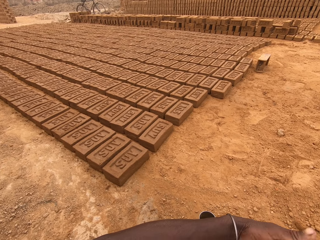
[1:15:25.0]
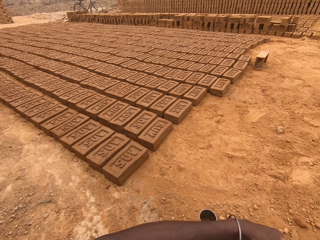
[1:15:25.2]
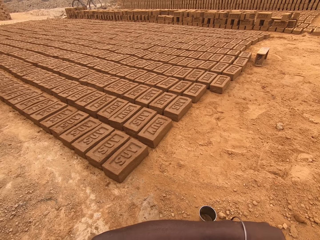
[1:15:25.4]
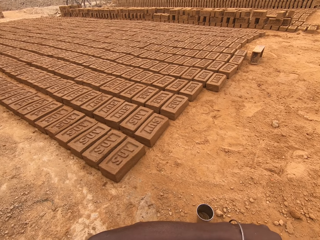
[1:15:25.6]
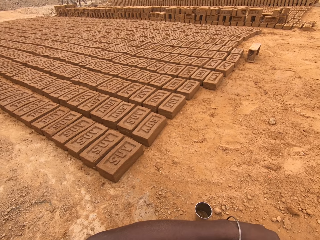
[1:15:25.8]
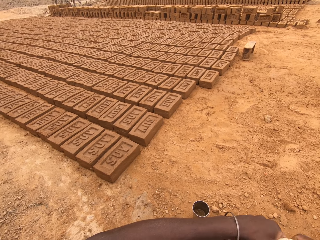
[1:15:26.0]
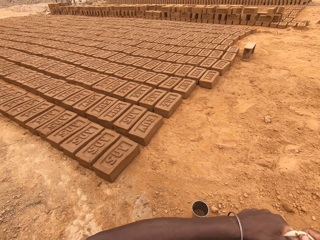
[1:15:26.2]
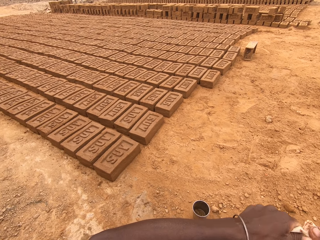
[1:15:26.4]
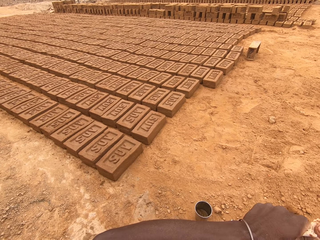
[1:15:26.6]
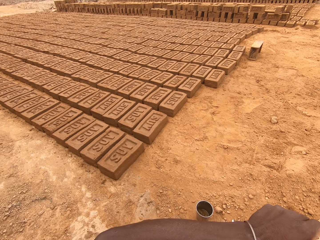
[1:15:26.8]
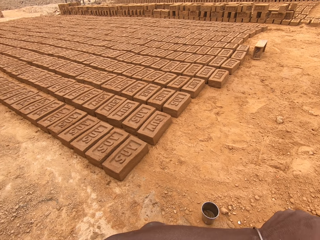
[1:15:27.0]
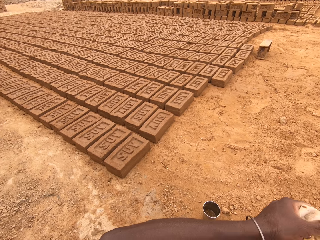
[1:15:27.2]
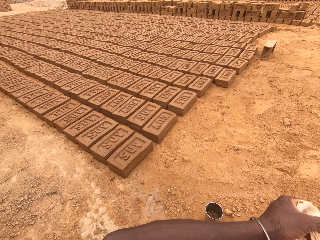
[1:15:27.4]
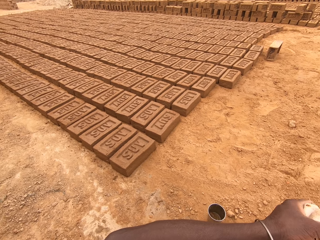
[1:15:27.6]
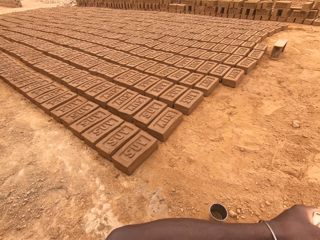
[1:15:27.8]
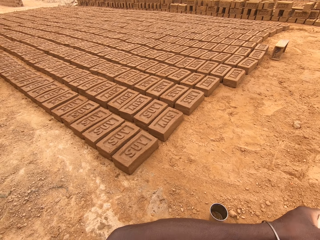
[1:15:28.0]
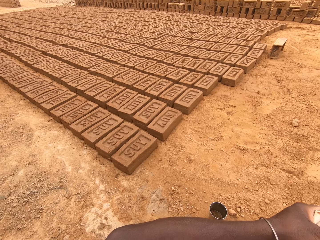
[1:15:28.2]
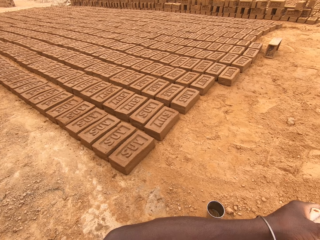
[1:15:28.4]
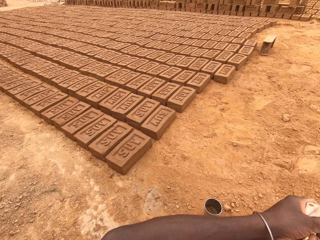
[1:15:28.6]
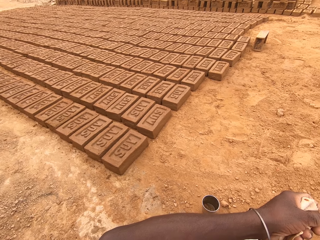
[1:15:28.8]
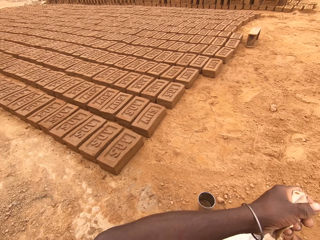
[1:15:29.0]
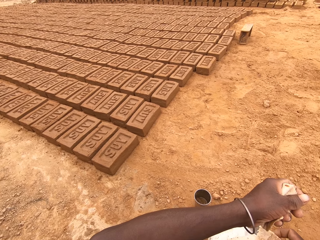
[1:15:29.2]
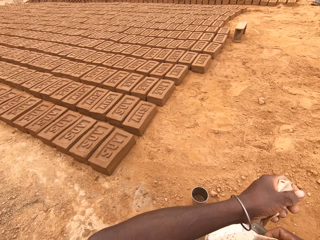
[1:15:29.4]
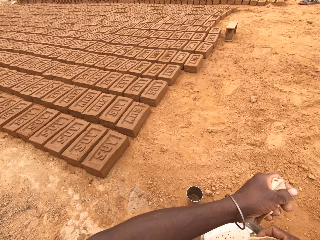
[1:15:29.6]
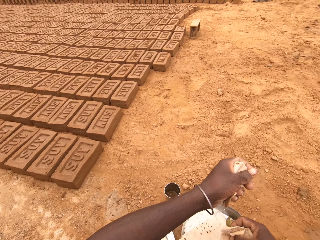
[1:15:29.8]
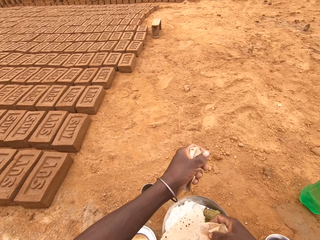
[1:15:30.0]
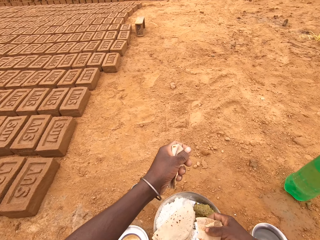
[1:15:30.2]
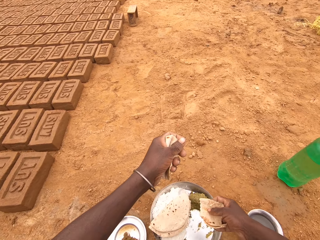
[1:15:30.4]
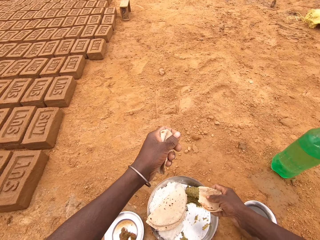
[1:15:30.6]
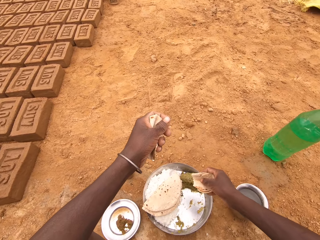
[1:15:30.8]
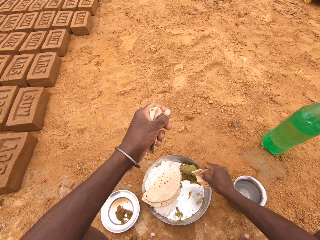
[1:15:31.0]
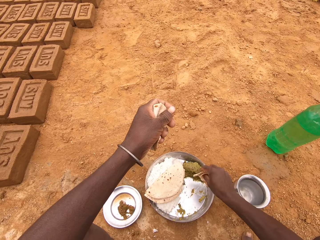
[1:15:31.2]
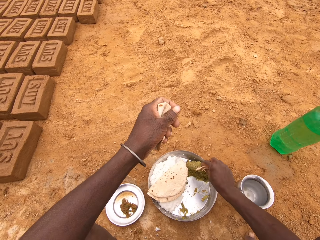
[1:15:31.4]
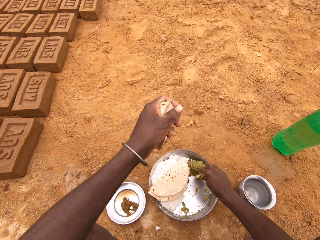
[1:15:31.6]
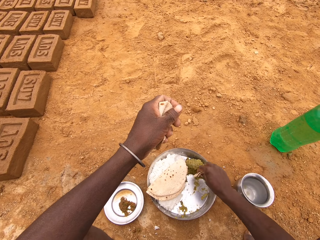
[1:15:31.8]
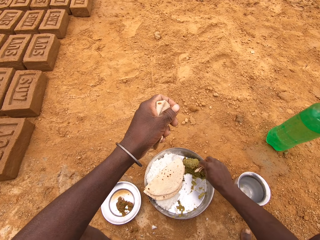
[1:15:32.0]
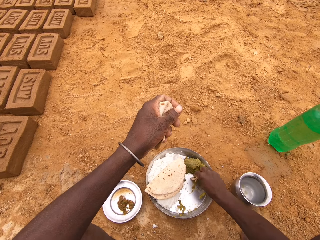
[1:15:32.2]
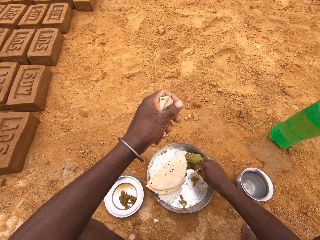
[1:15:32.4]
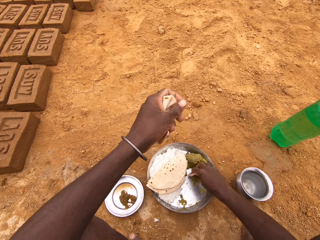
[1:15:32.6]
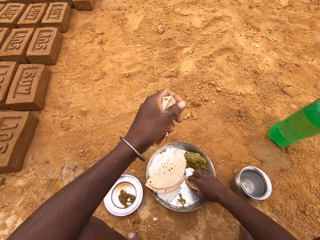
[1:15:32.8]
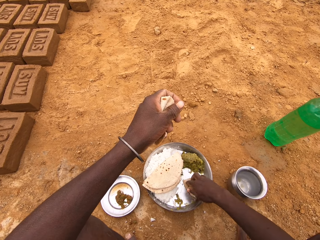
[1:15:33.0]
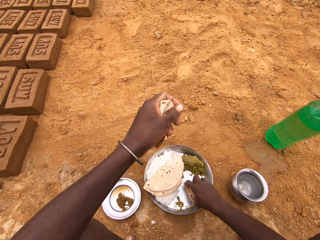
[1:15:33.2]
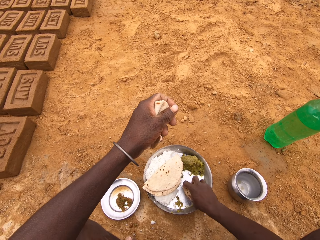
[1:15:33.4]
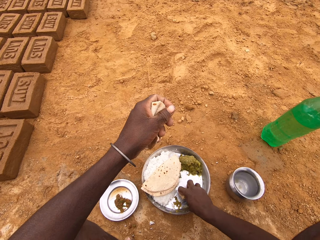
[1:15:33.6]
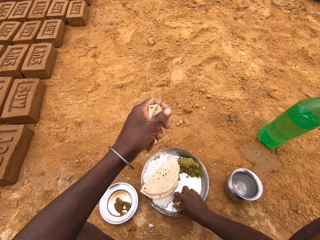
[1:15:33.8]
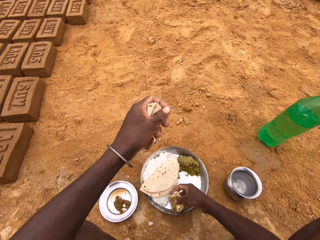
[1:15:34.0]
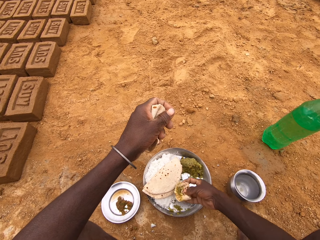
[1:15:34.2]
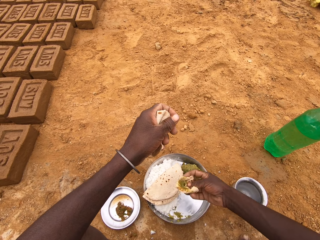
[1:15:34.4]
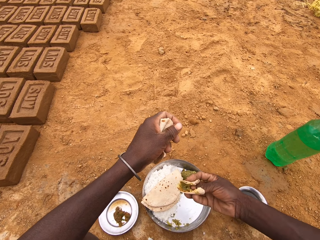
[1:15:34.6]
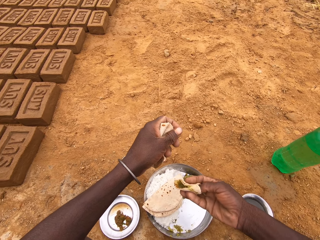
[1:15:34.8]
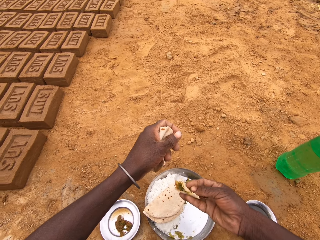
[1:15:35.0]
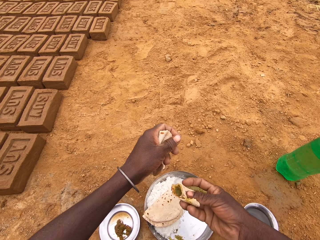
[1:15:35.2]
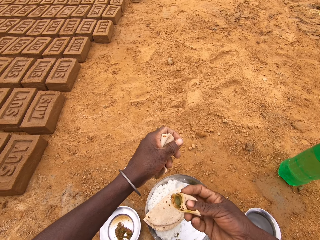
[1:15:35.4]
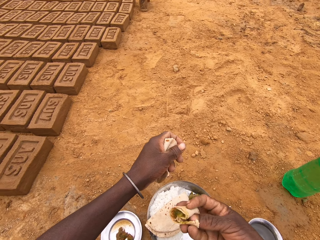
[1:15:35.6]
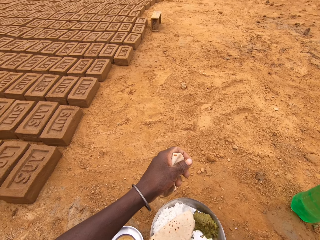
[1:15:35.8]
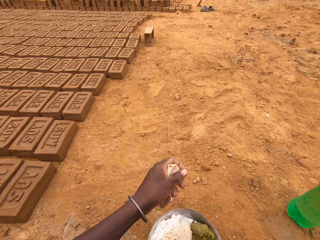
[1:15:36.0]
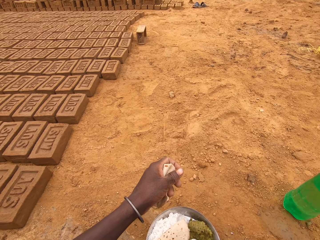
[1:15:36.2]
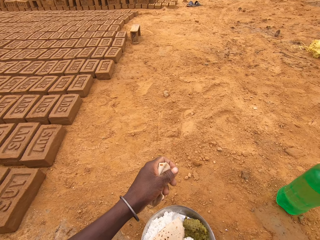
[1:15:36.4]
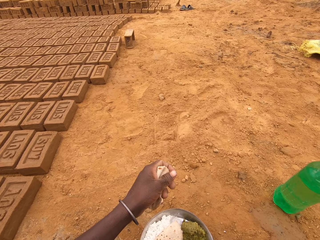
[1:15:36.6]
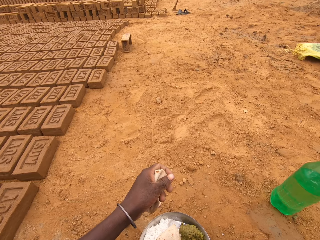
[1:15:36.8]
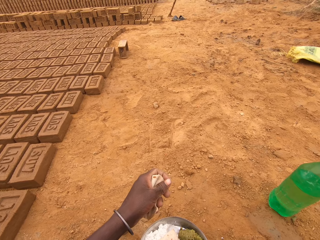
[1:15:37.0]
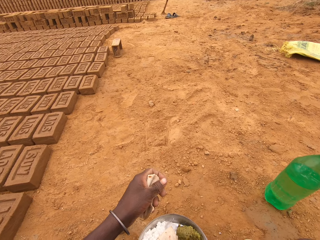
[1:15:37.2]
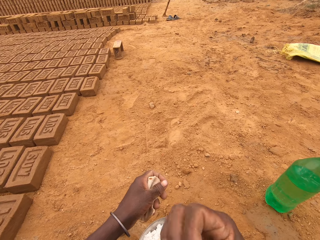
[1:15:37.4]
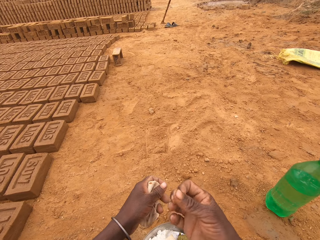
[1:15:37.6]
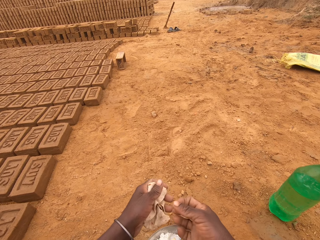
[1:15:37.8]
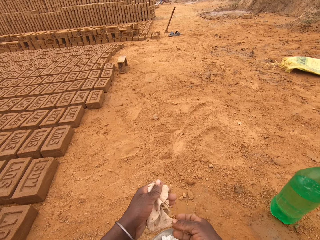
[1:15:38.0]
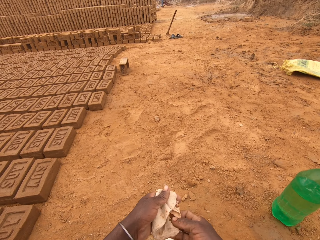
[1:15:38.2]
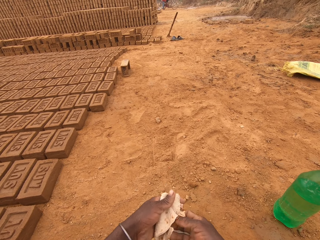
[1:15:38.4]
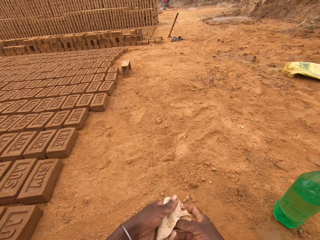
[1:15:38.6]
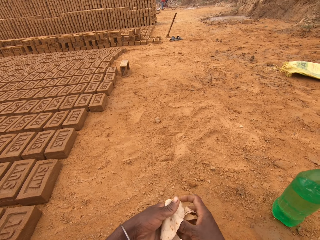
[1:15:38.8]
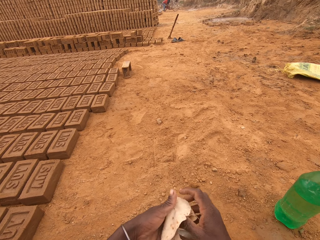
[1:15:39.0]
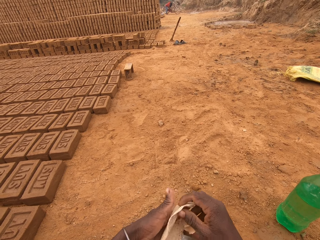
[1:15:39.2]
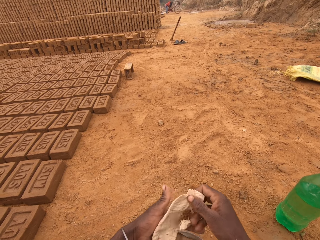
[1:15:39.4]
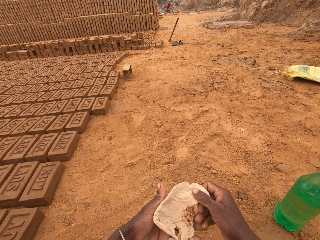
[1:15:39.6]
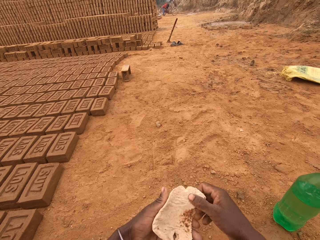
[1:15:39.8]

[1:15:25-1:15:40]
The camera wearer puts the food in the mouth. They put the food in the mouth again.

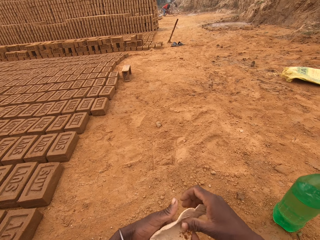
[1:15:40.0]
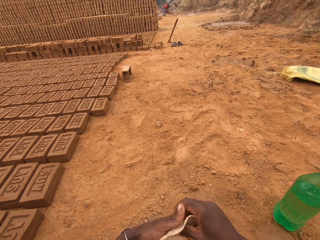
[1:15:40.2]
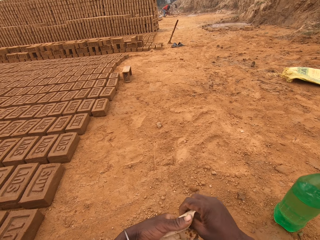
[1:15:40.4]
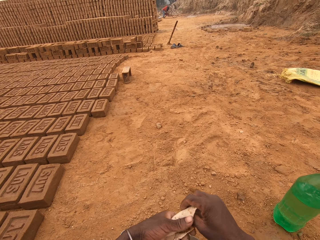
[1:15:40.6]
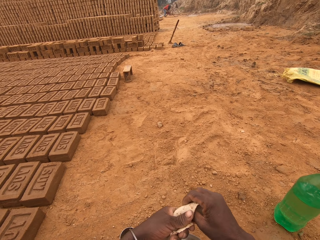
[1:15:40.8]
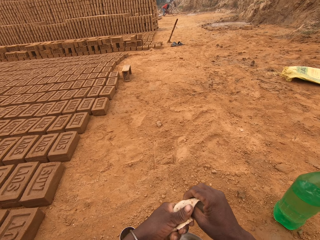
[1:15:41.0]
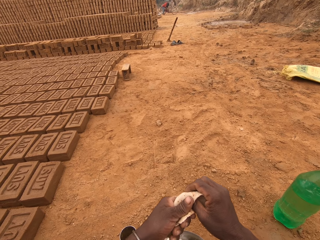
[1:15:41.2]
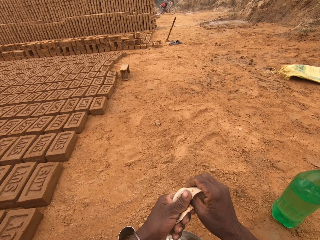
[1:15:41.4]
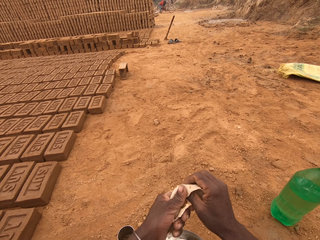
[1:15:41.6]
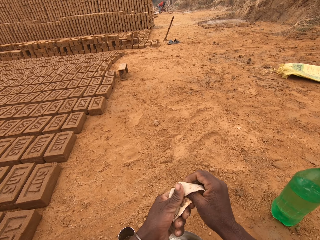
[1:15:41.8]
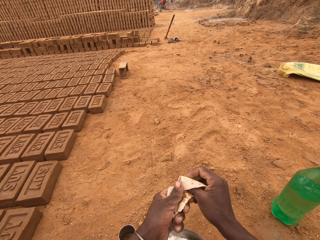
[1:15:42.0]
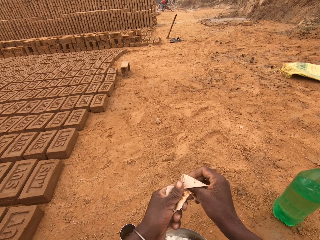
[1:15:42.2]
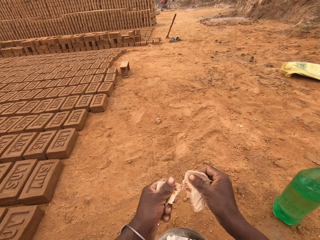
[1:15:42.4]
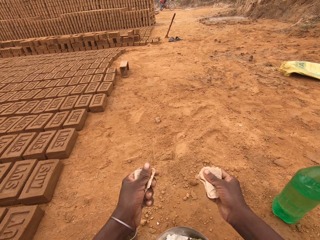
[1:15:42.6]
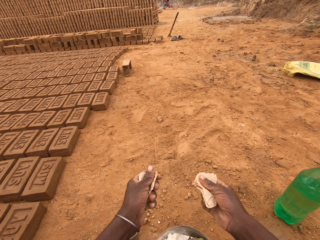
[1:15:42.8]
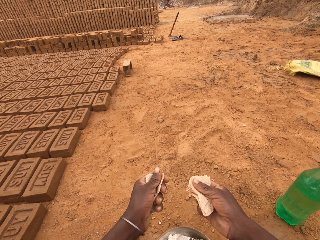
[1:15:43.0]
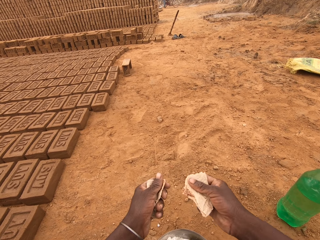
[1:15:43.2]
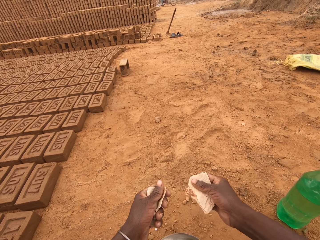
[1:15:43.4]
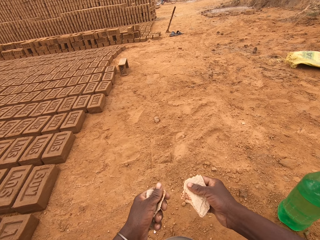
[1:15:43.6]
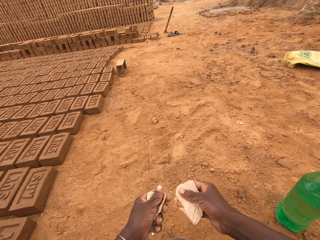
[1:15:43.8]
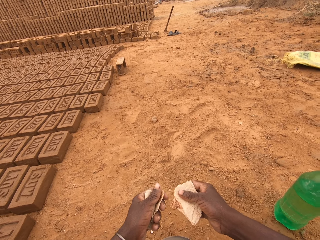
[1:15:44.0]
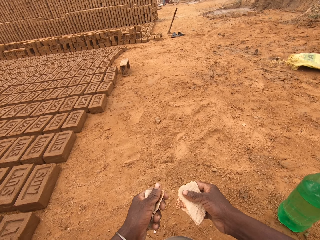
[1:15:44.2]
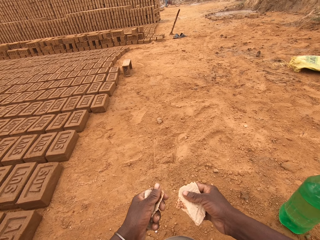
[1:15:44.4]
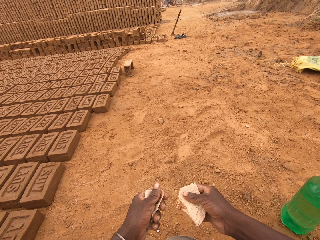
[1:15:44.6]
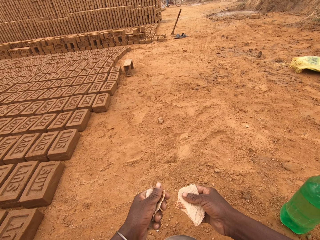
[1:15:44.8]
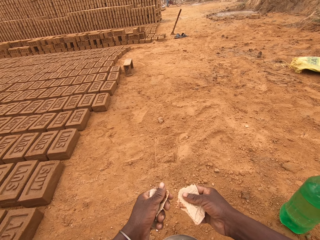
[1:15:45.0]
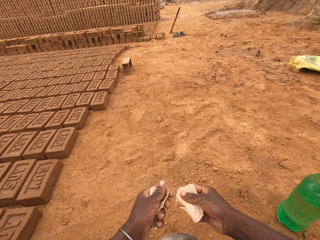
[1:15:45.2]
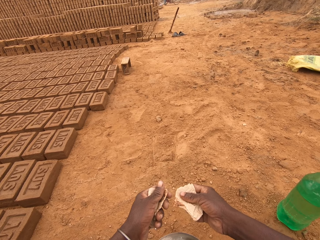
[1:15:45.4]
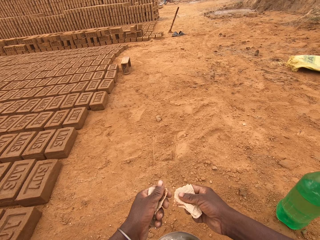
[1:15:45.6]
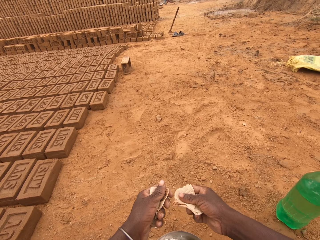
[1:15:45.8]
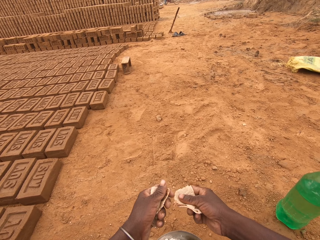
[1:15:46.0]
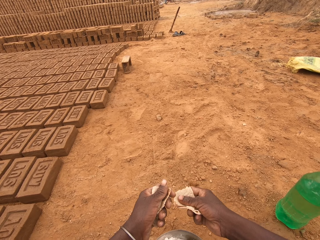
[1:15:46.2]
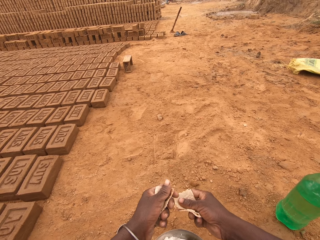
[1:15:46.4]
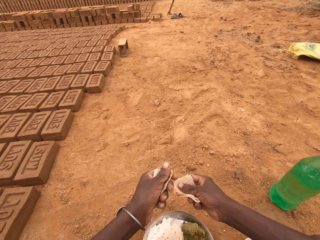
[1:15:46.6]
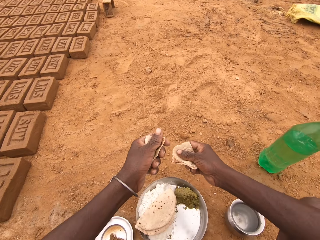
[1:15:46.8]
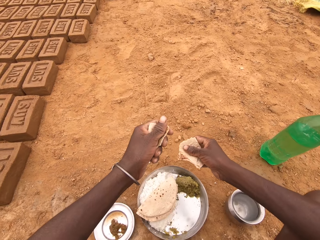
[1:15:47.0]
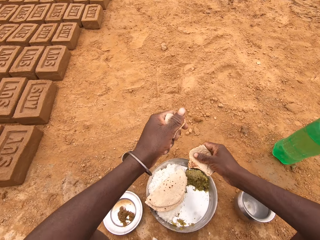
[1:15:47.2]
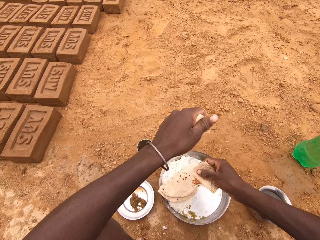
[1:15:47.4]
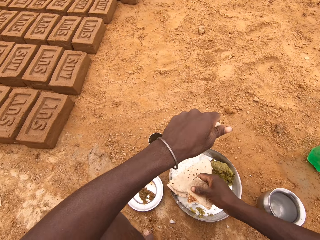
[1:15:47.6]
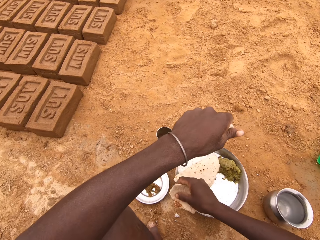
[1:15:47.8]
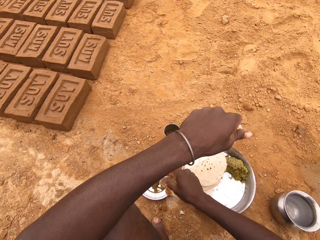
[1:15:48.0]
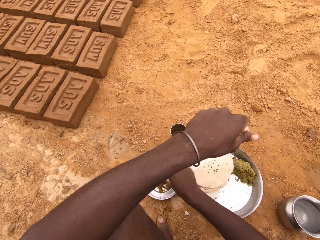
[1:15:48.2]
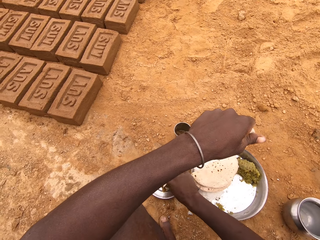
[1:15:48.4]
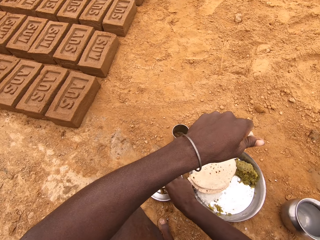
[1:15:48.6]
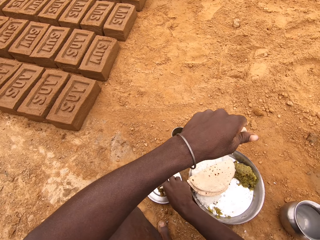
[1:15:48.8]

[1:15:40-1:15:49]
The camera wearer tears the flatbread.
